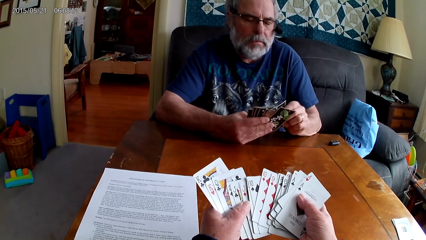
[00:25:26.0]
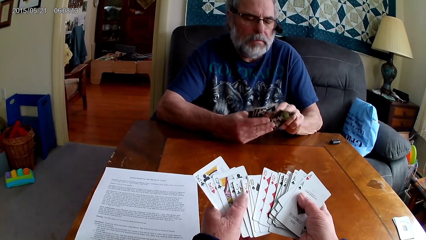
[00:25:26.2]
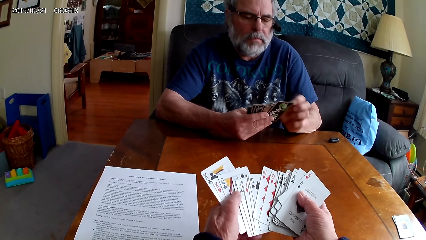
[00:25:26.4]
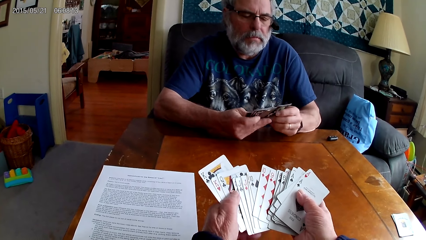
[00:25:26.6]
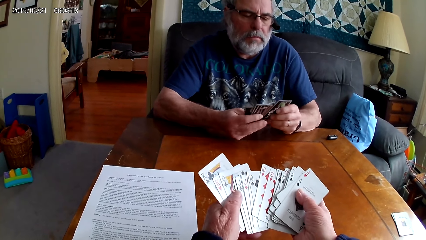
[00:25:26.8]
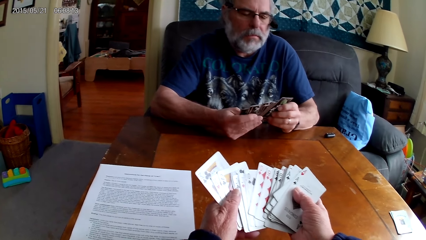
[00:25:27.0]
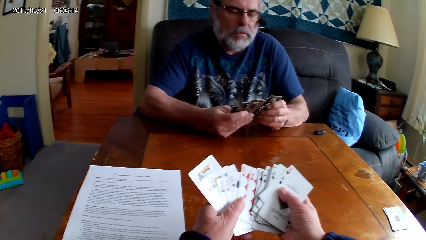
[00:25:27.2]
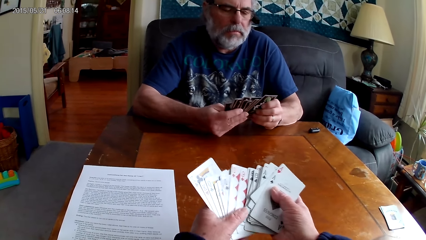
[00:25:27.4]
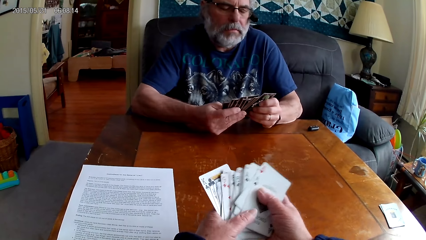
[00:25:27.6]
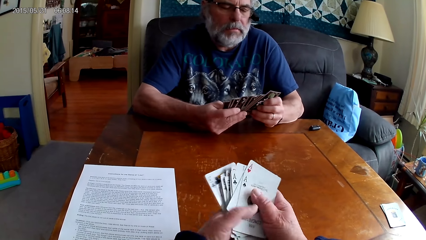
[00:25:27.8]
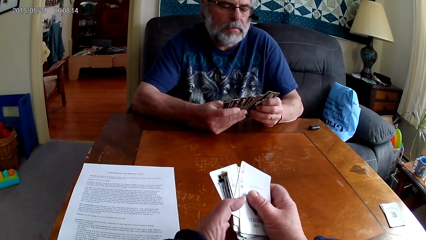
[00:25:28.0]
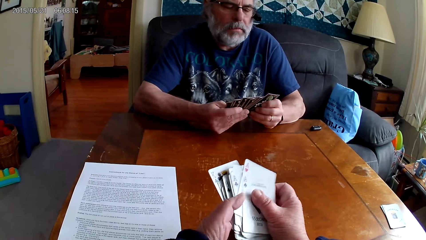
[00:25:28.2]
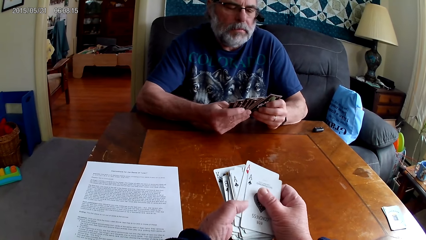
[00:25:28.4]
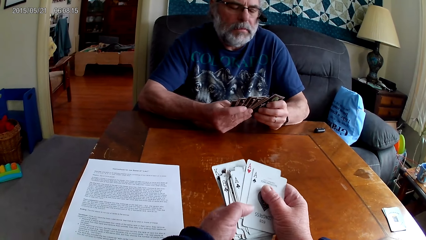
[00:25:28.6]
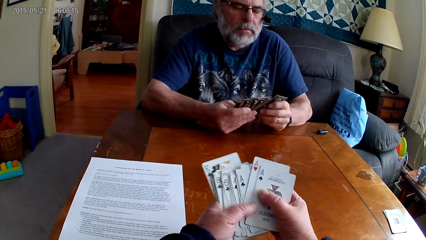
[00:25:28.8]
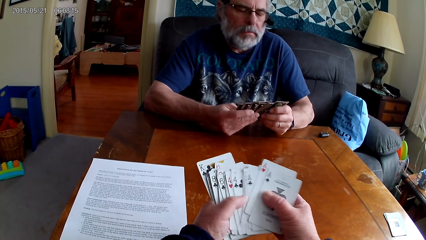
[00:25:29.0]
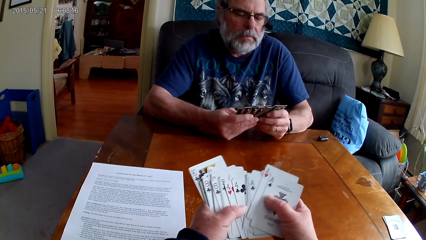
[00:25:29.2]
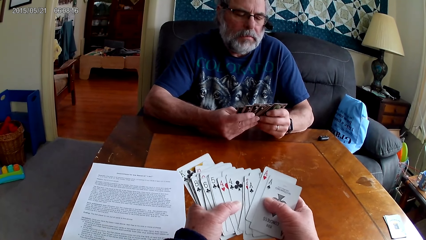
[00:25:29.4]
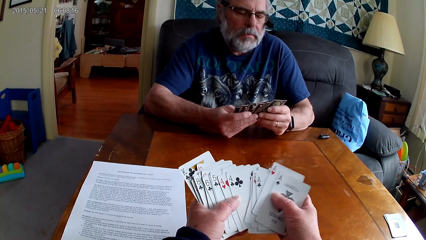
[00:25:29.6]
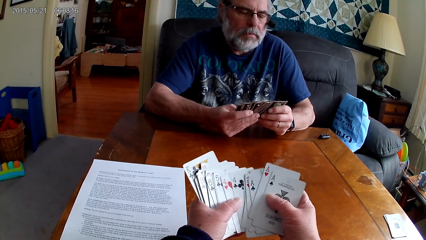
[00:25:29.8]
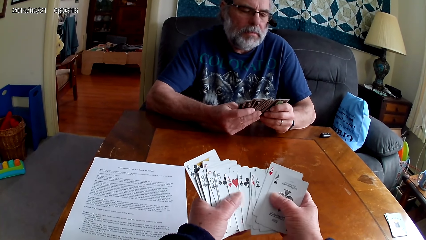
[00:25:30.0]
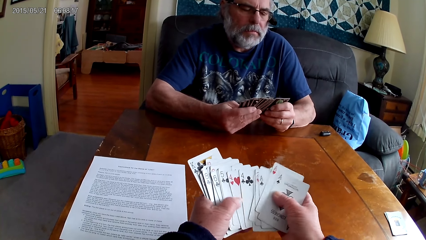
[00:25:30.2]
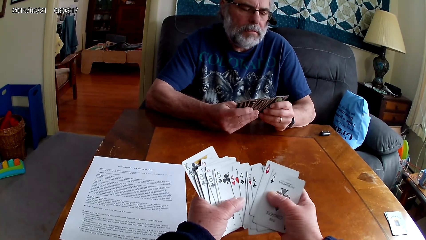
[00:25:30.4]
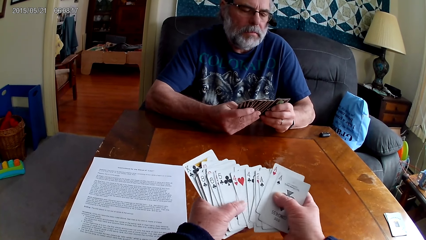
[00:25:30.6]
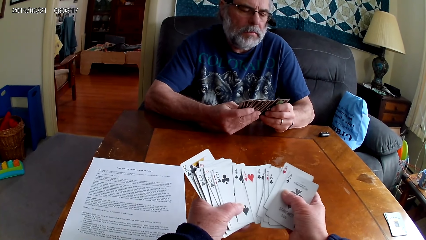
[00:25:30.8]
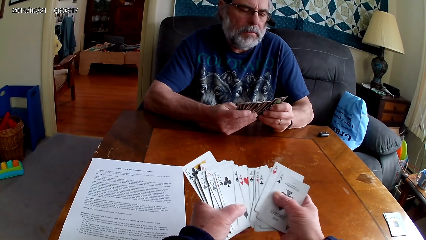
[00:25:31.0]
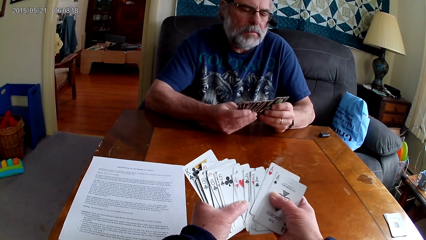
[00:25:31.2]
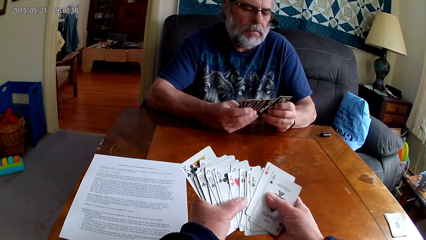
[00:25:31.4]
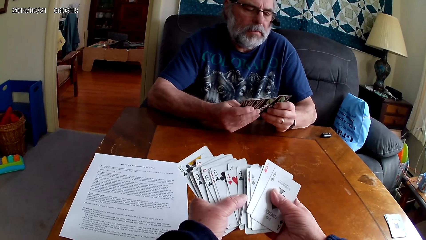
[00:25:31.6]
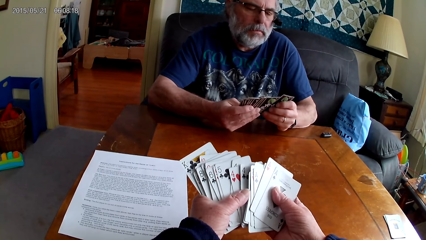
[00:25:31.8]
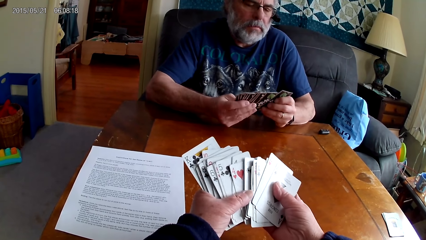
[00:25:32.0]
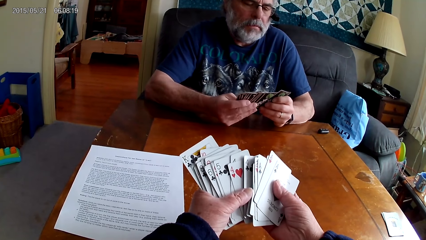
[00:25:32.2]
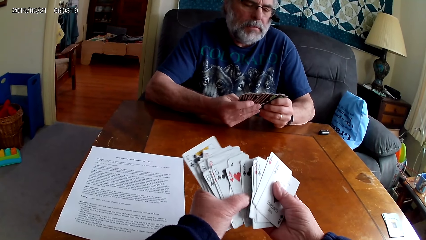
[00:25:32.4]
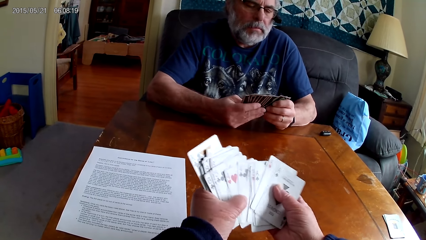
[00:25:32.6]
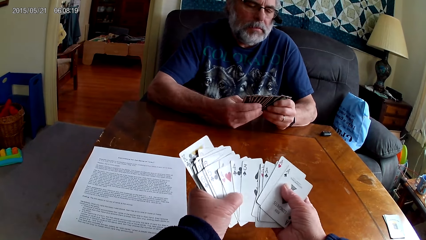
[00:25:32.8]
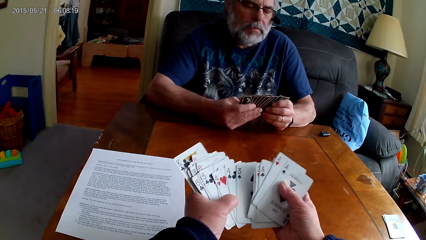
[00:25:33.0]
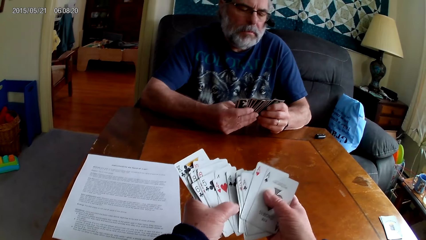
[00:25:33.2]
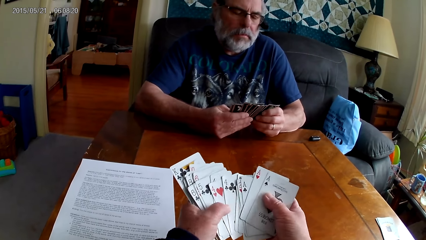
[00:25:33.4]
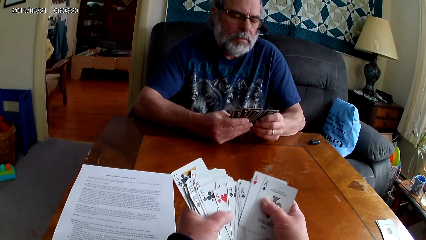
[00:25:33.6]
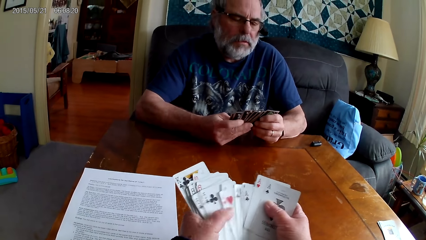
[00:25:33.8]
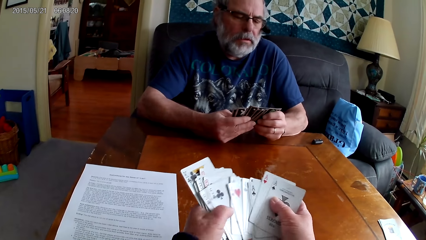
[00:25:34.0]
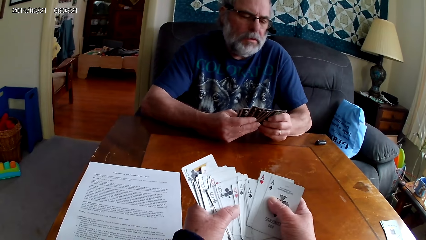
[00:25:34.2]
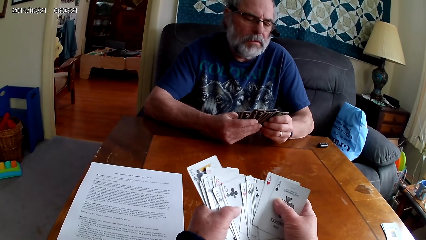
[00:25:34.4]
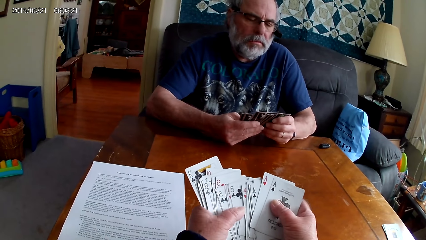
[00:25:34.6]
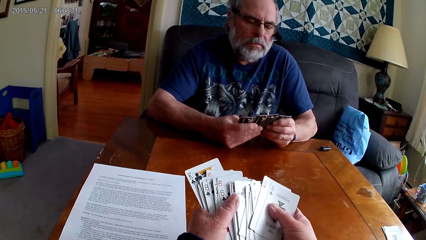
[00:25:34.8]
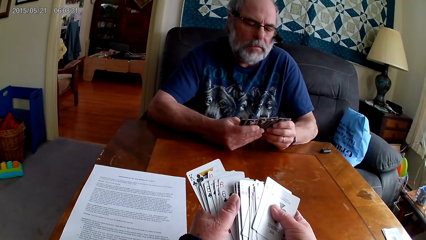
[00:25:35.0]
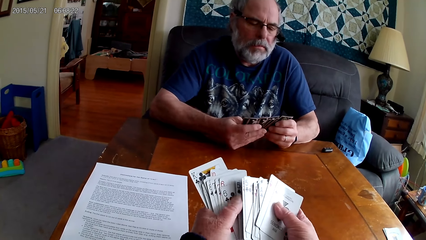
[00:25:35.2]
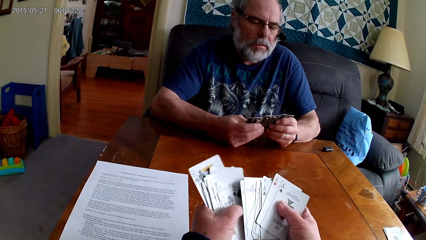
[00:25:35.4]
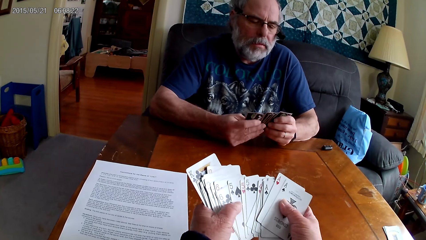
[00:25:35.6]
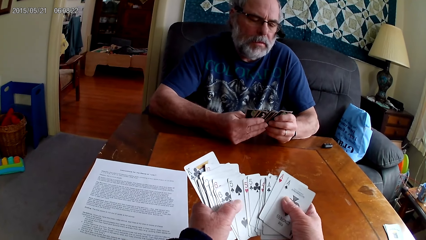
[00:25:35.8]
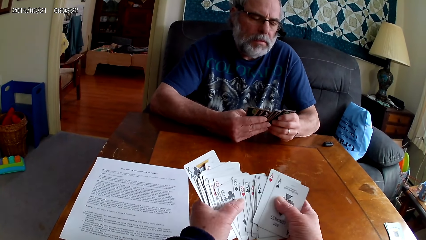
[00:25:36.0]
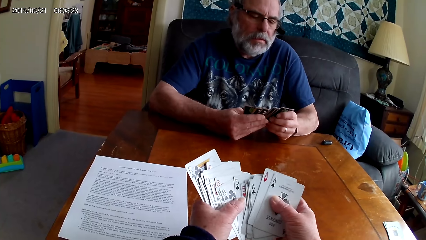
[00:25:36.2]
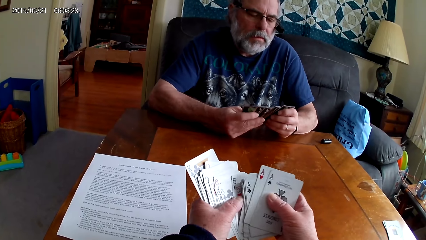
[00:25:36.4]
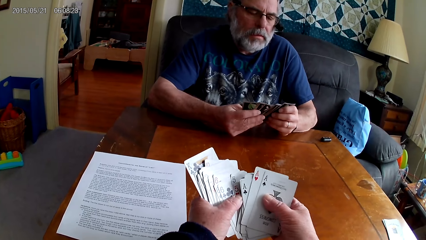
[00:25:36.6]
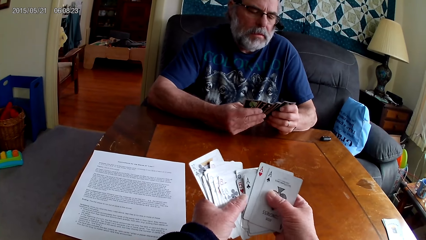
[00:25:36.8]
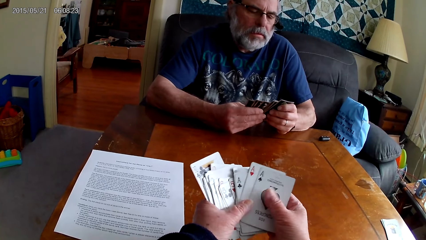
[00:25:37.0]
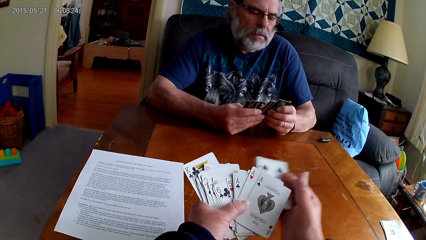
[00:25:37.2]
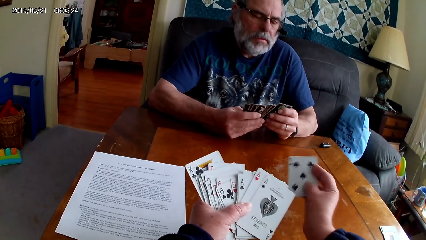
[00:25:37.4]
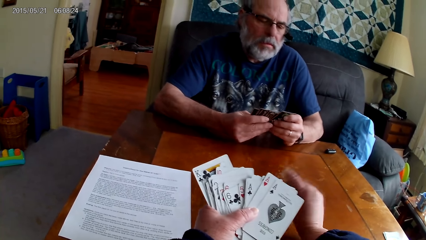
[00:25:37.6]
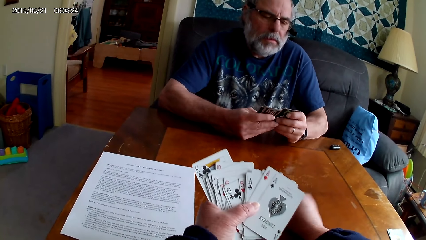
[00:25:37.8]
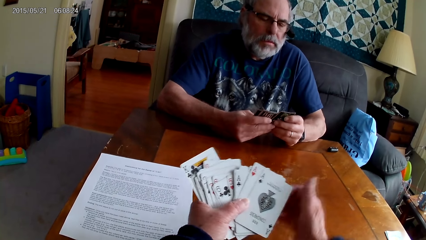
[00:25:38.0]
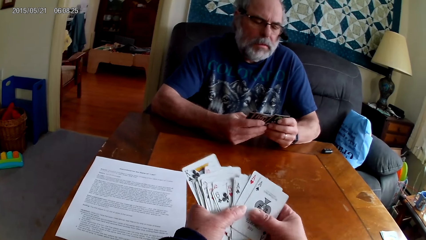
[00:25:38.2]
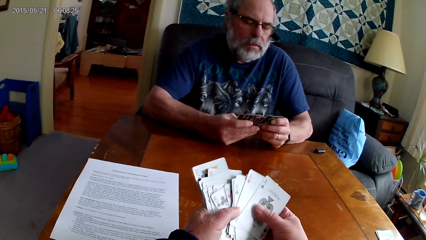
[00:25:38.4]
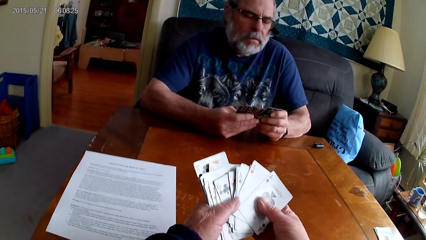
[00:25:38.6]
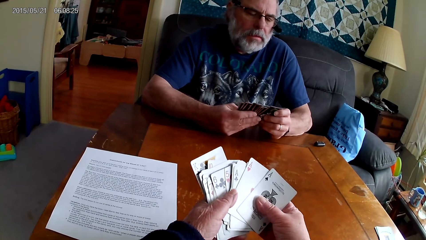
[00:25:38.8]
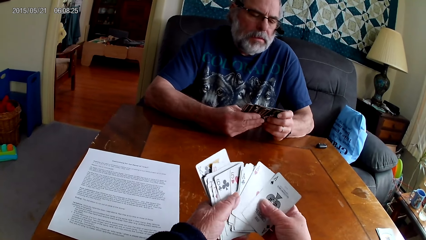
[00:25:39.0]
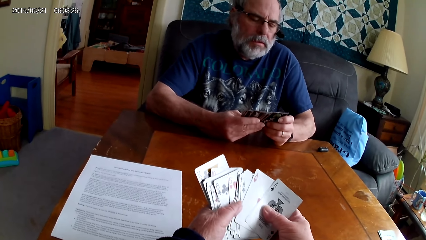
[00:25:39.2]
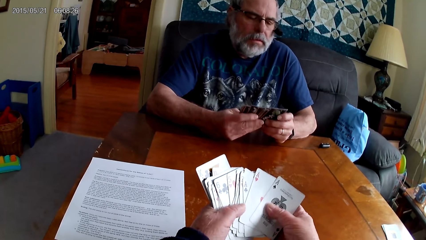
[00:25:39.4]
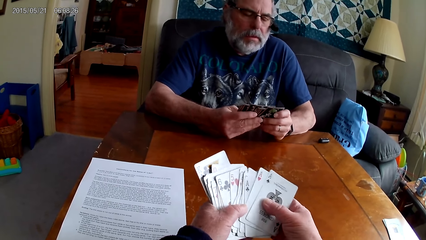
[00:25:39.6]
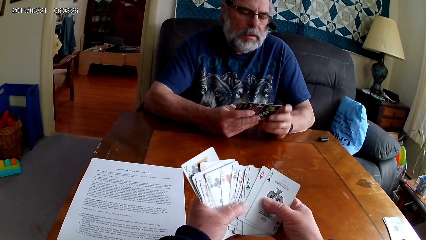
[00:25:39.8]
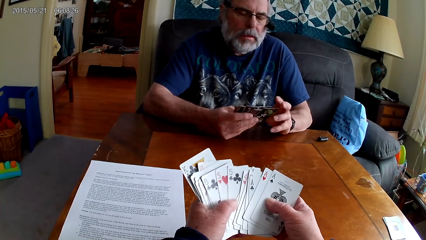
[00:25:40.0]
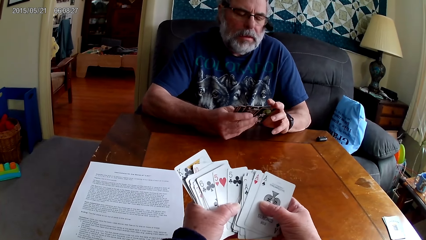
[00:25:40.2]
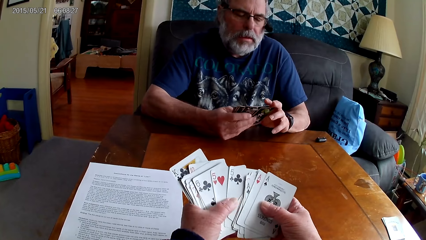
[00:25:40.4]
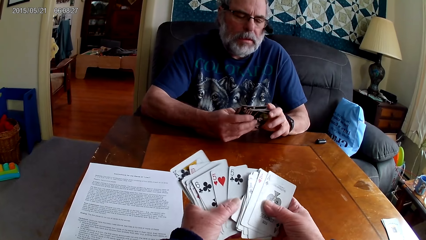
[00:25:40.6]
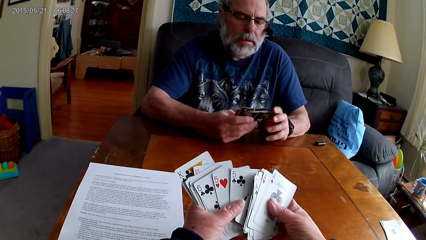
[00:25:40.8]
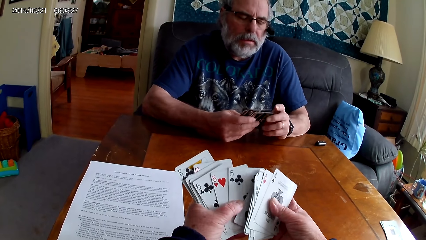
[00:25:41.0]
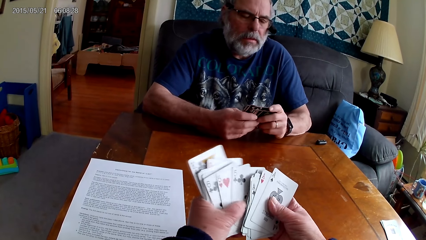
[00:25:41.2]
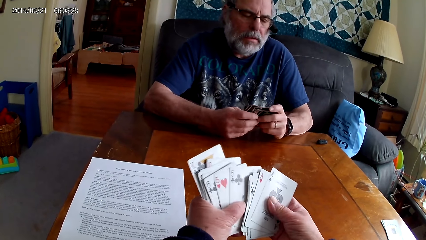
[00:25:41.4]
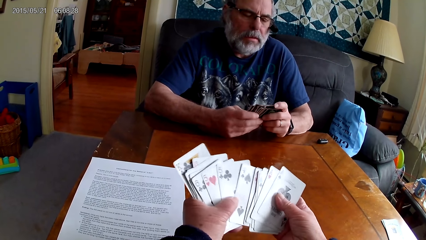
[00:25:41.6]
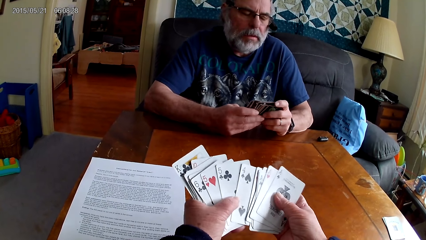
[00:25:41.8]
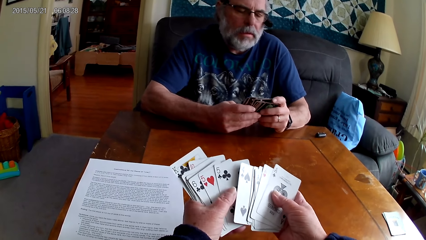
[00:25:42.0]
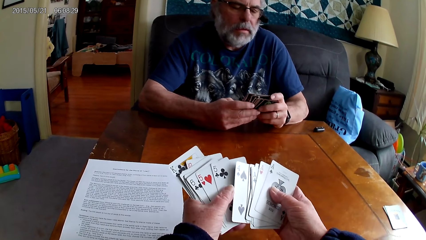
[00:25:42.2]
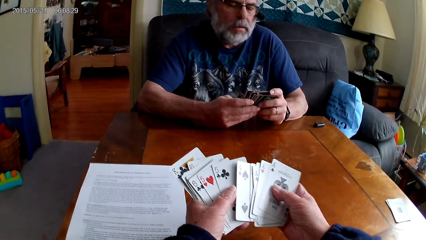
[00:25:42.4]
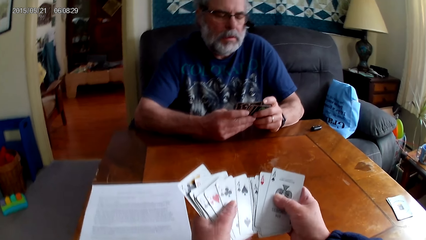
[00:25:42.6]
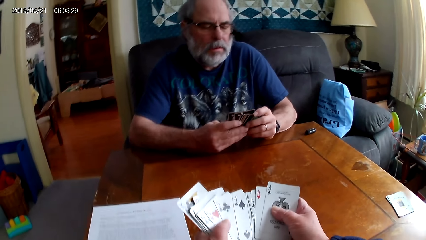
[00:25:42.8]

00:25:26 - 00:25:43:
The camera wearer puts poker cards on the table. They arrange the cards.
